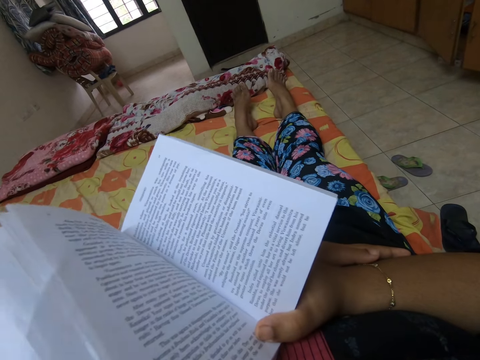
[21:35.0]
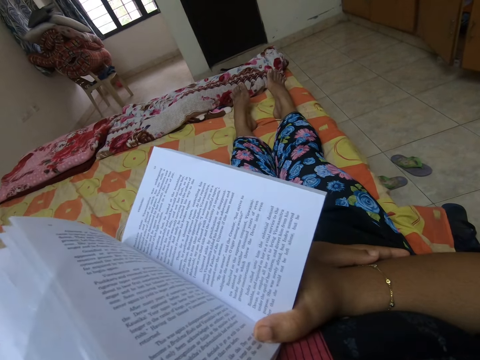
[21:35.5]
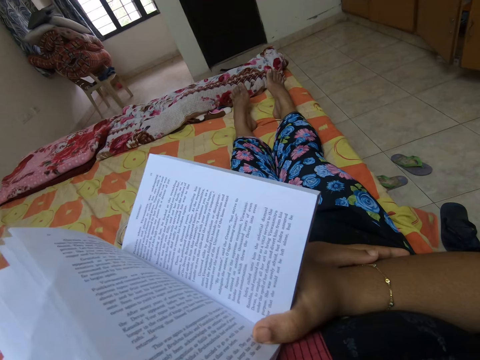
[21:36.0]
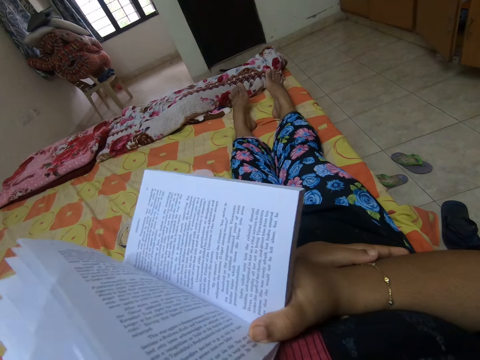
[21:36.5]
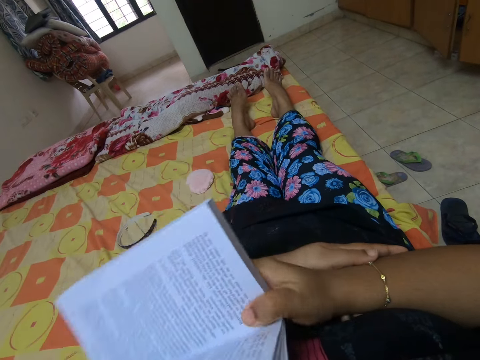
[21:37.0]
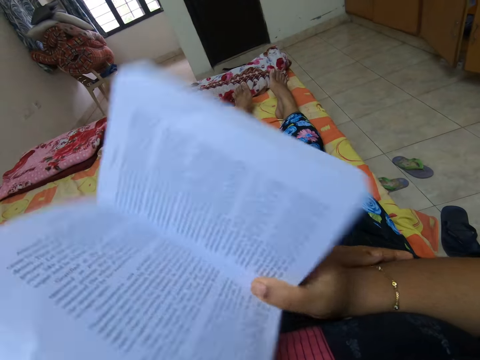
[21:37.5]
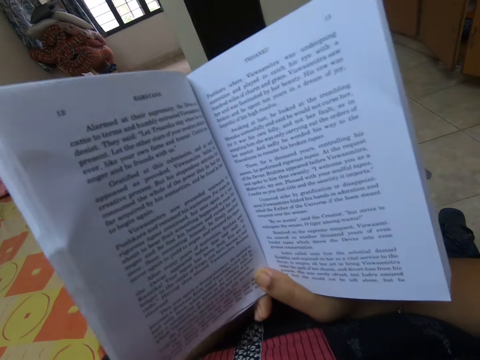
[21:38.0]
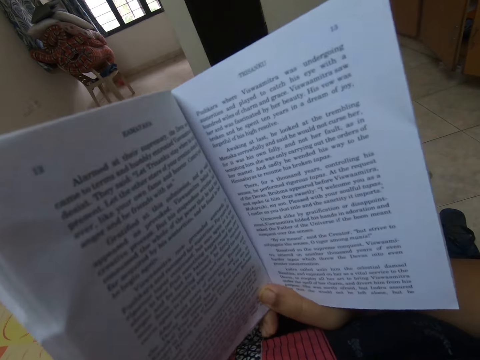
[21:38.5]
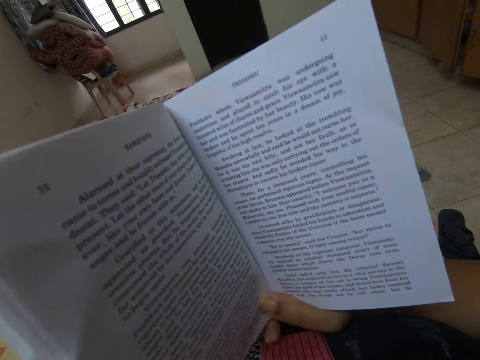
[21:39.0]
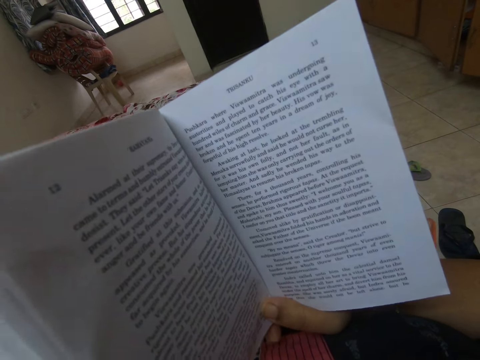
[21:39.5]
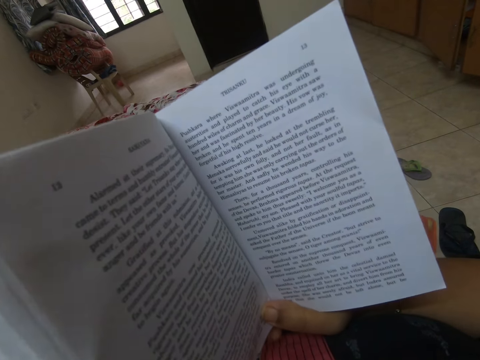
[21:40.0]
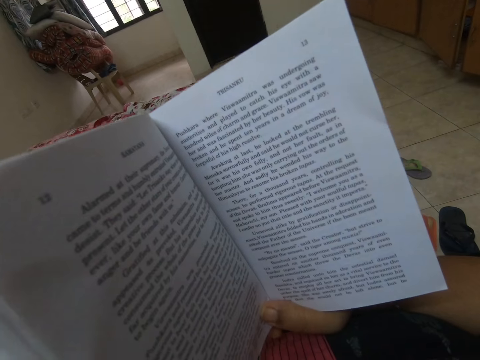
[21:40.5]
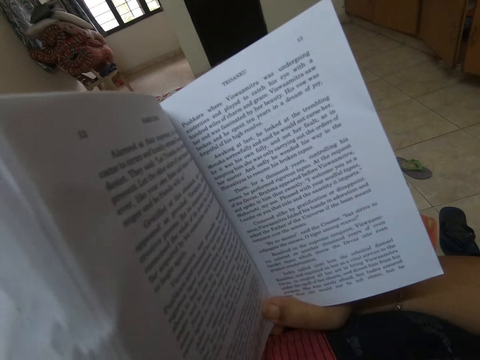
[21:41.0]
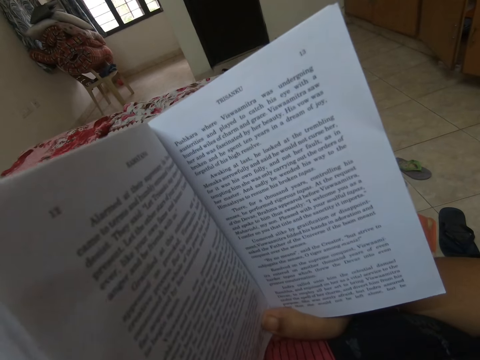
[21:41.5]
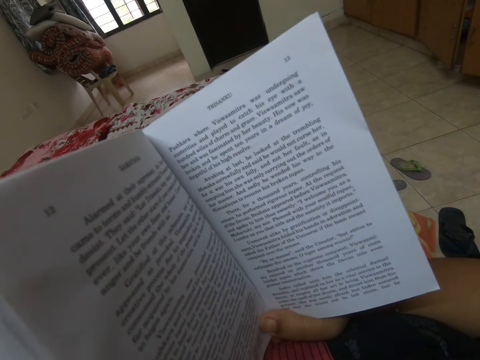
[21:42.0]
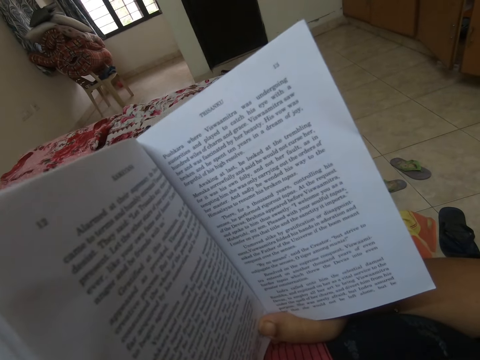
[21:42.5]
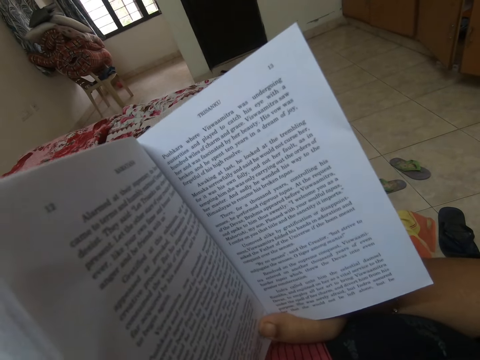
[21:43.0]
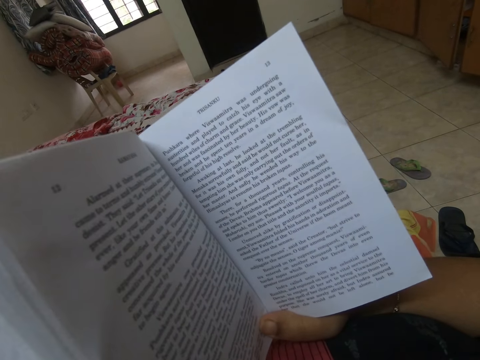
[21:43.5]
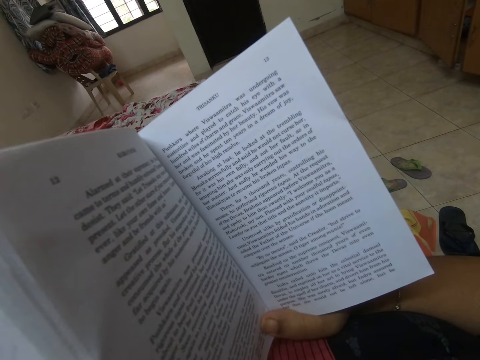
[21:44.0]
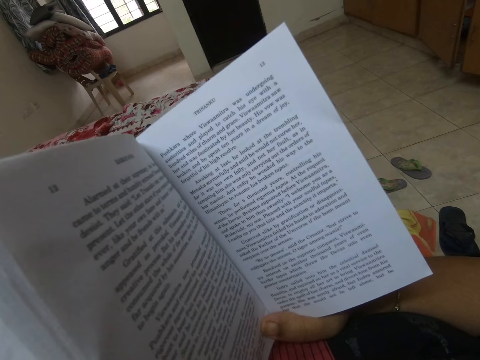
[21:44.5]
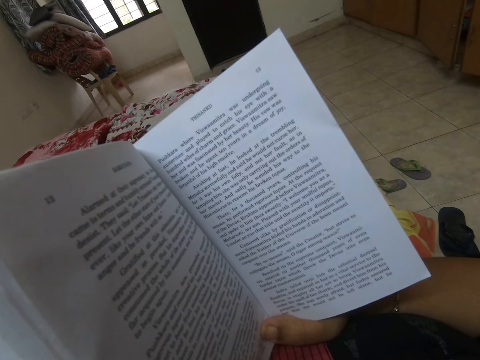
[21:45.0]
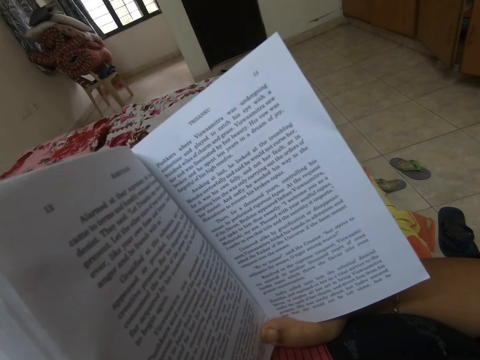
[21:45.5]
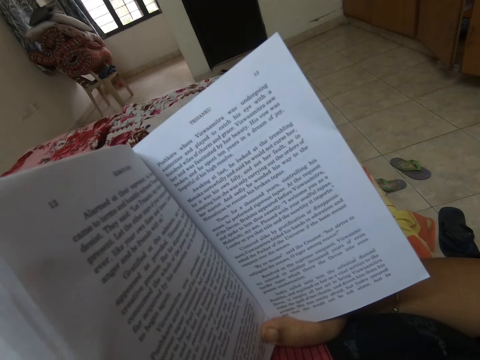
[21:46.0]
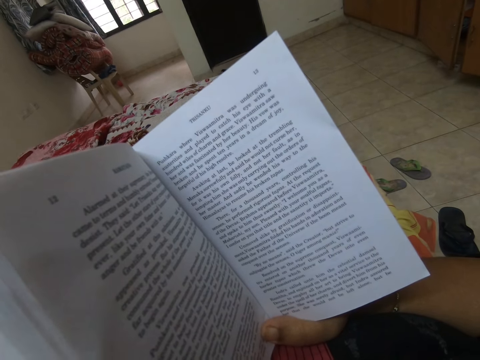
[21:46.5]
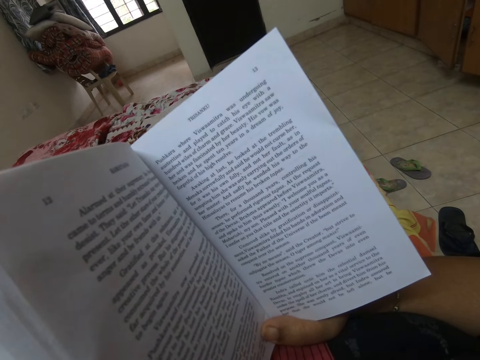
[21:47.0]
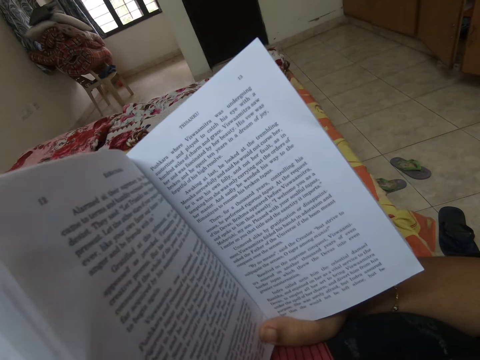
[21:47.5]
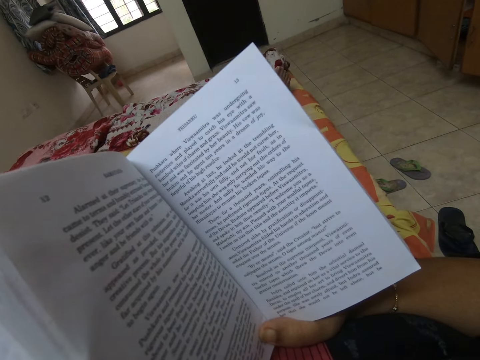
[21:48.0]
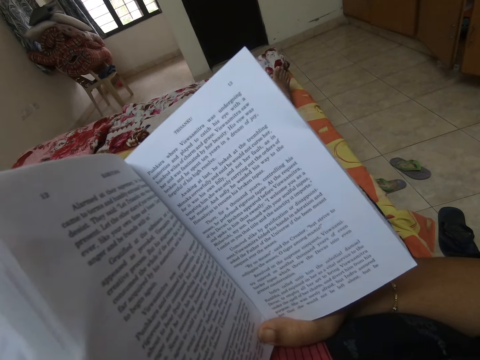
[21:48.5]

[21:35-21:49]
The camera wearer moves the book slightly up and down. They move the book slightly up and down again. They drop the book. They lift up the book. They look at the book. They read the book.

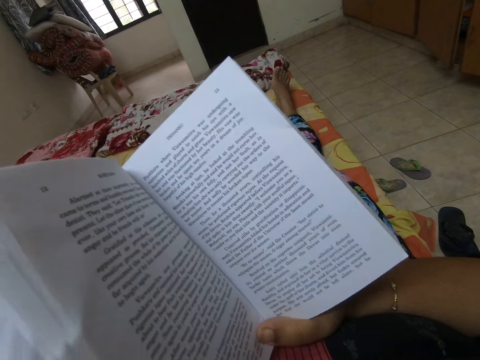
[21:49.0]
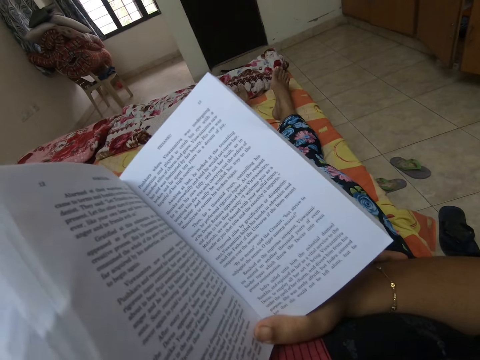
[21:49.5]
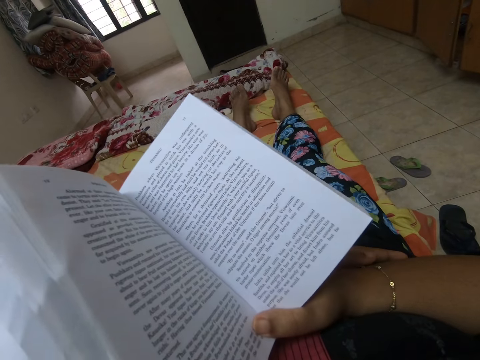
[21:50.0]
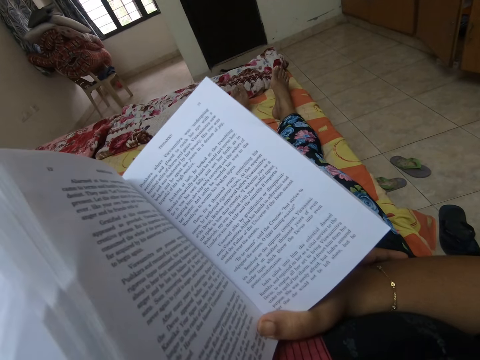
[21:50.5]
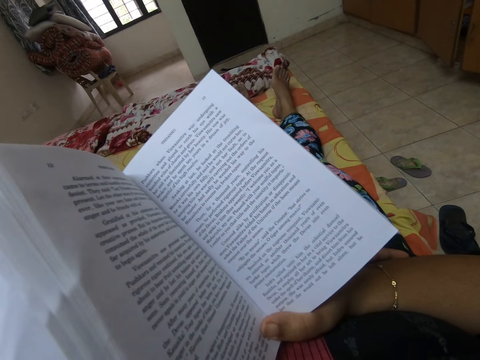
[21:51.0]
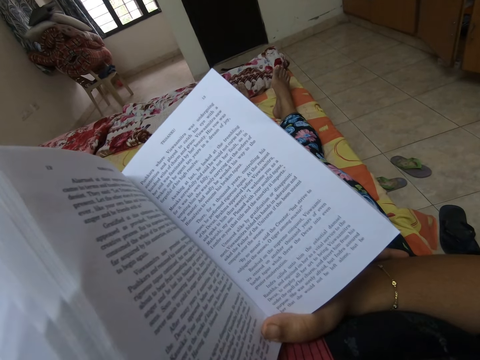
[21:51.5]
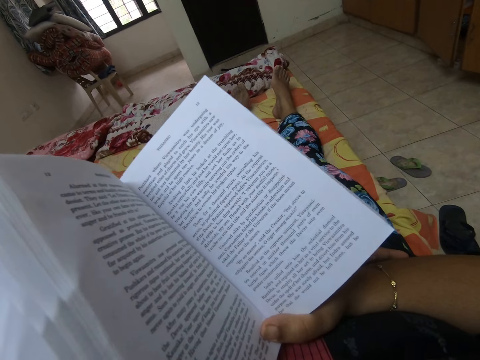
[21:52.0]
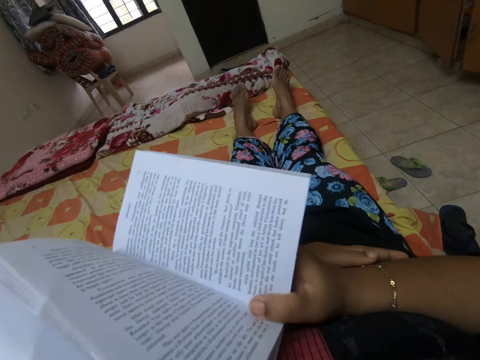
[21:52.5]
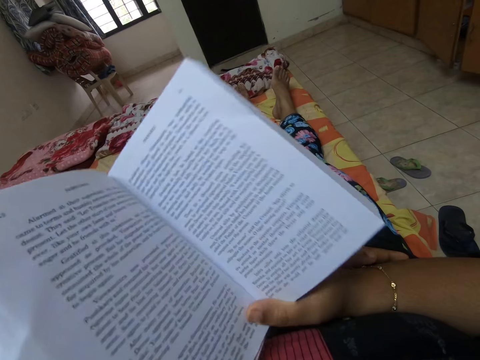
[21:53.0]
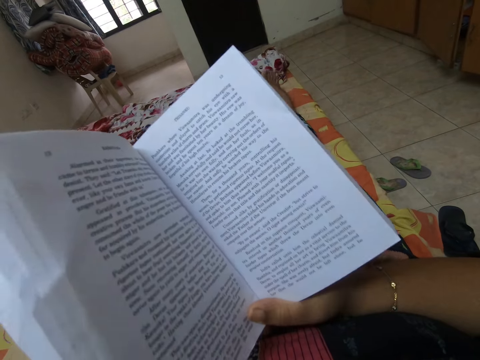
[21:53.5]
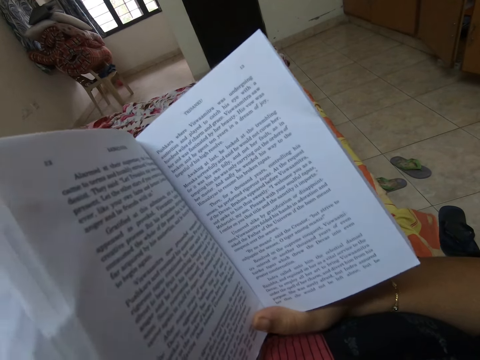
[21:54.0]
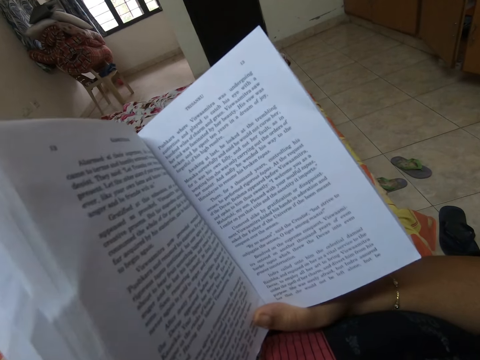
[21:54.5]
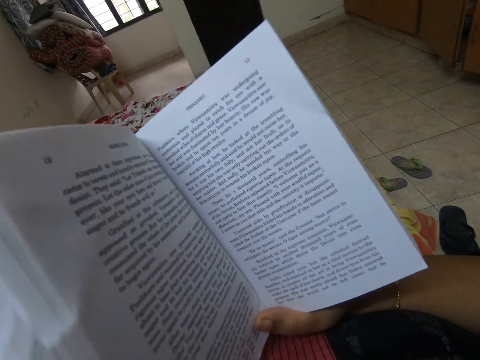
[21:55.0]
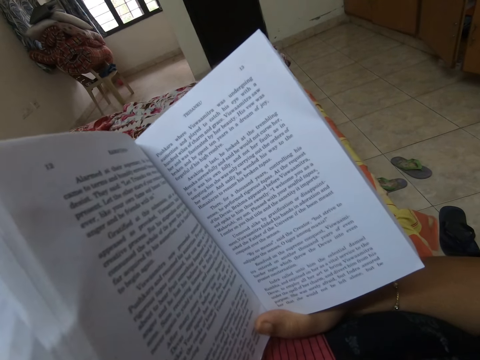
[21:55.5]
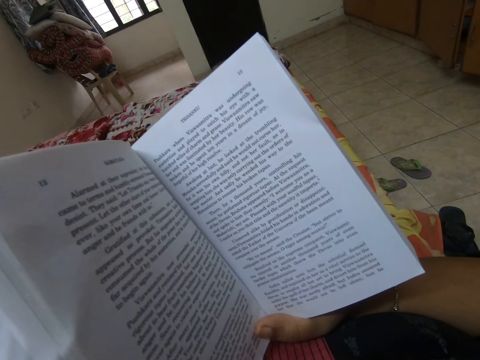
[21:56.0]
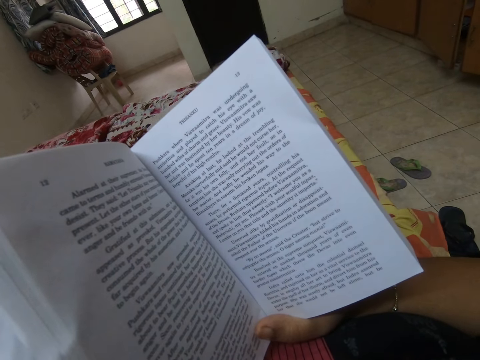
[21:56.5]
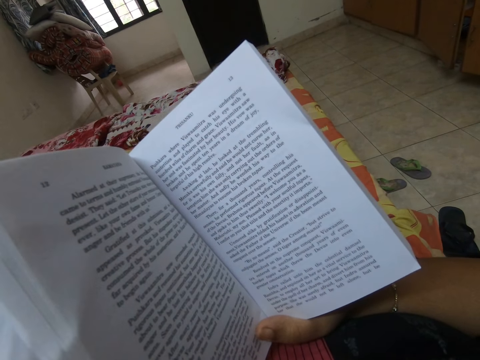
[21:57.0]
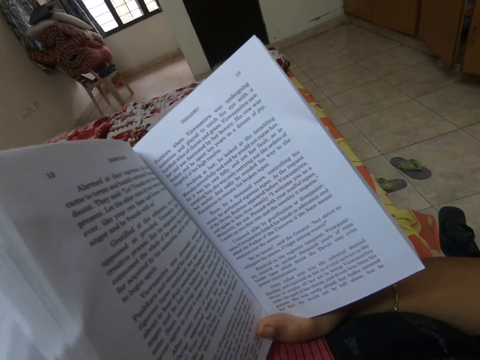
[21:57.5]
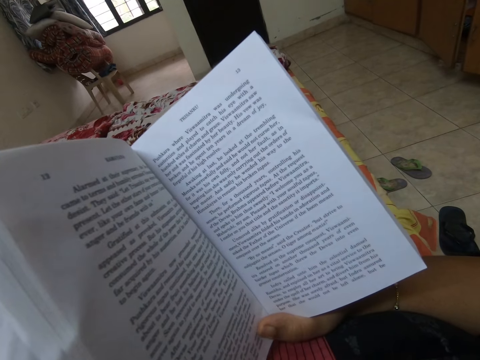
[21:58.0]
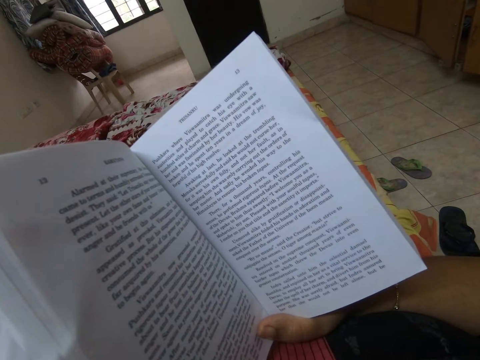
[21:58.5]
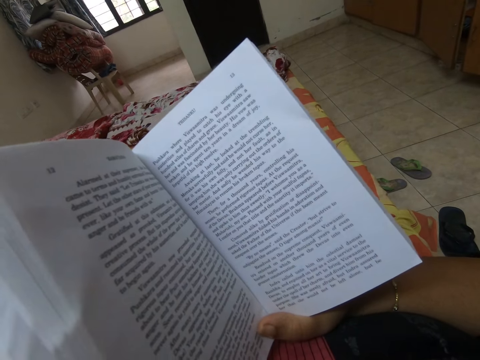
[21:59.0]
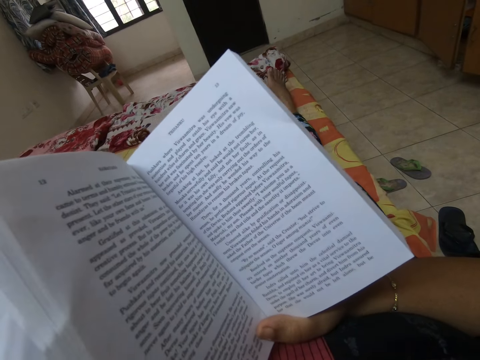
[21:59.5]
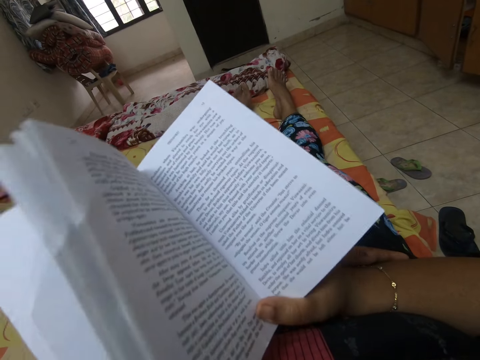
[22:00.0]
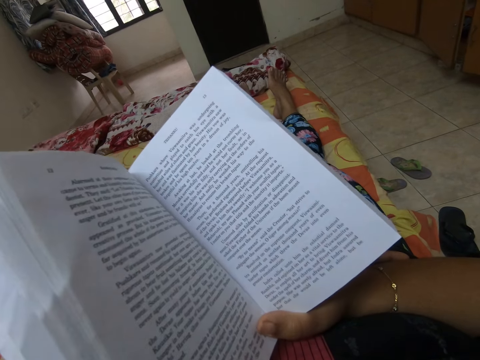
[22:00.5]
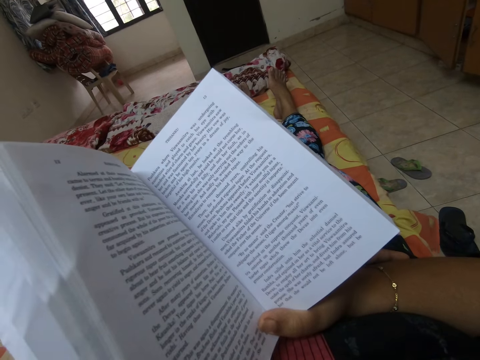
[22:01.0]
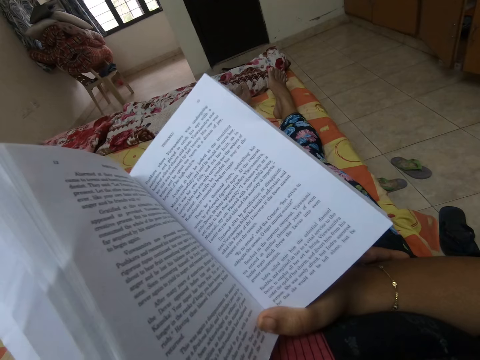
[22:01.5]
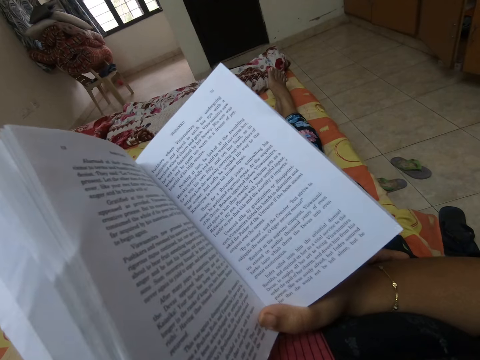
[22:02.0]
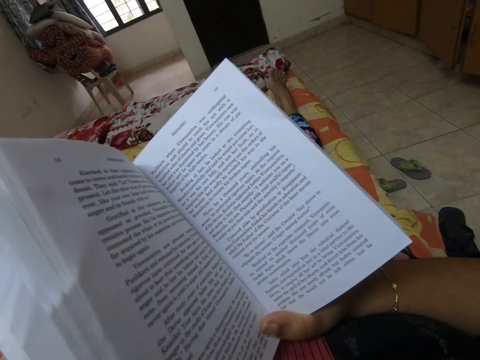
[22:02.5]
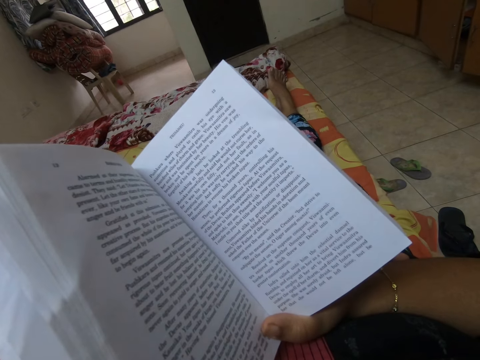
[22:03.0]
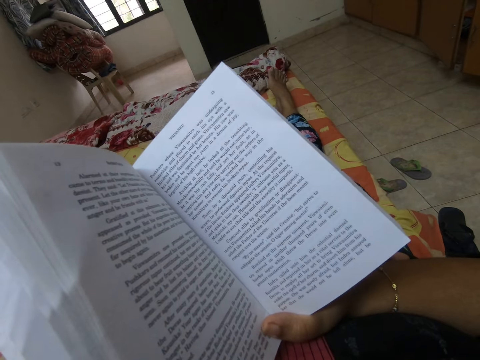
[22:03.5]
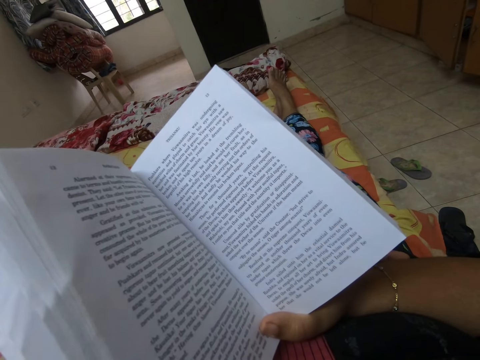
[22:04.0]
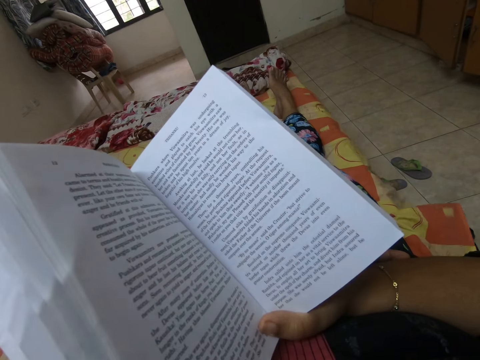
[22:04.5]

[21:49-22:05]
The camera wearer moves the book slightly up and down repeatedly.
